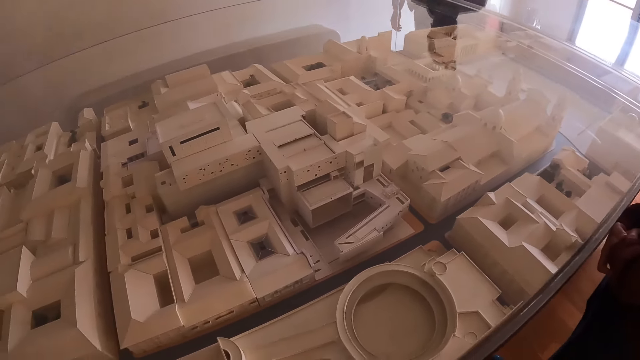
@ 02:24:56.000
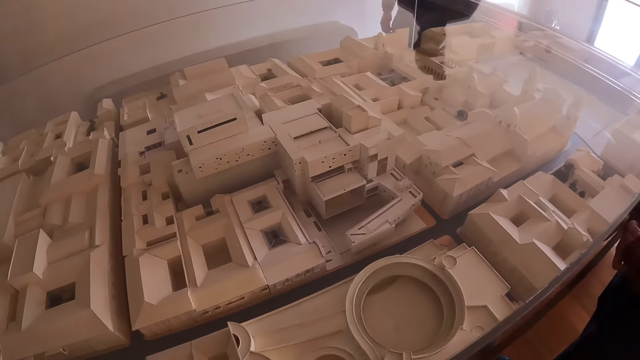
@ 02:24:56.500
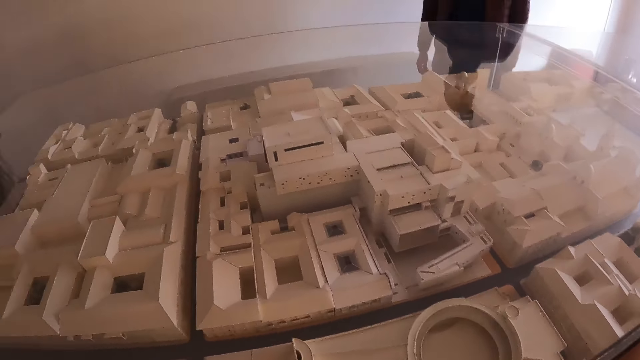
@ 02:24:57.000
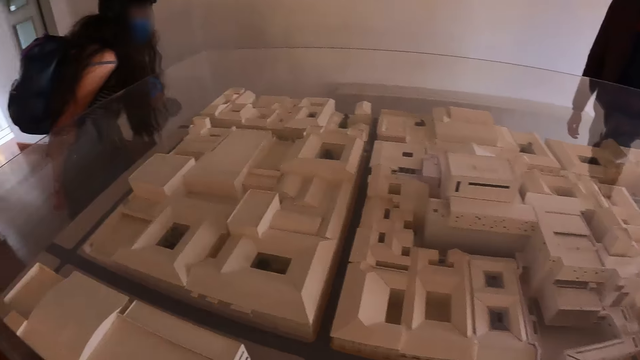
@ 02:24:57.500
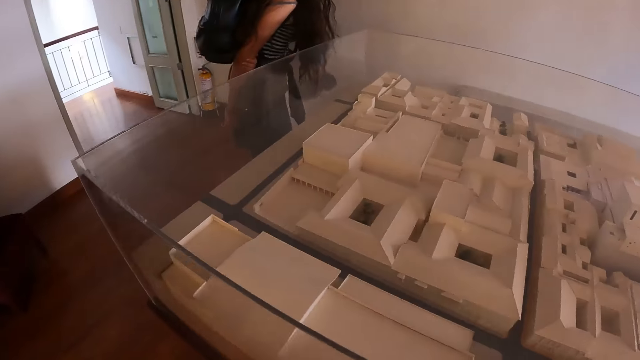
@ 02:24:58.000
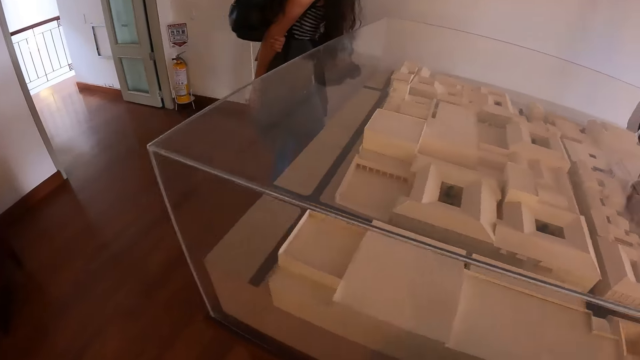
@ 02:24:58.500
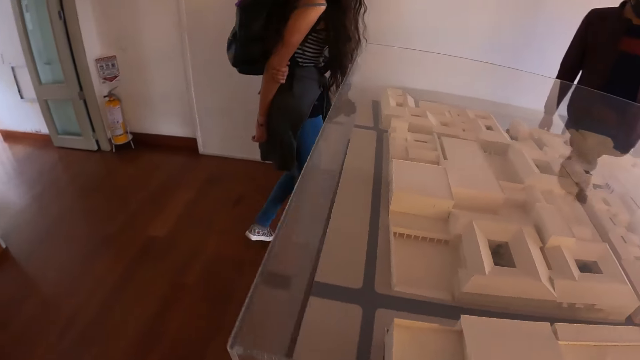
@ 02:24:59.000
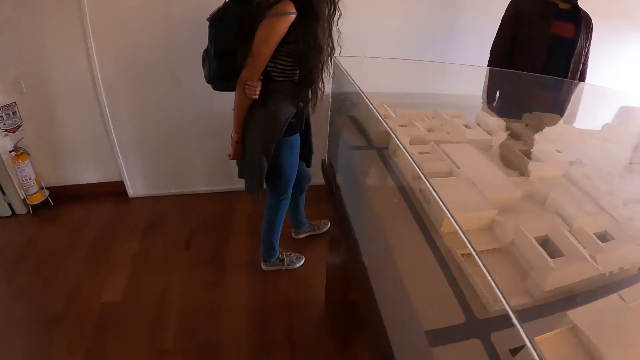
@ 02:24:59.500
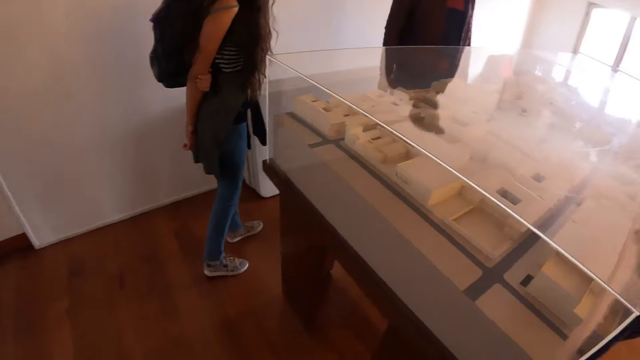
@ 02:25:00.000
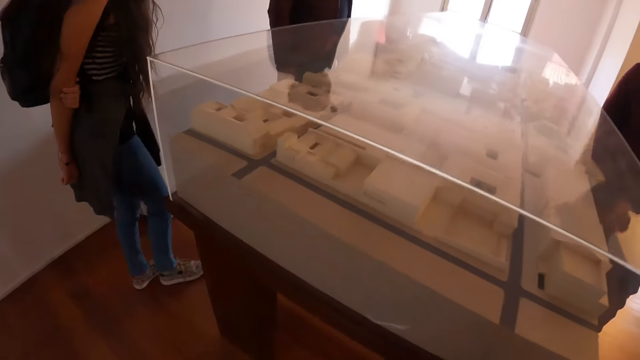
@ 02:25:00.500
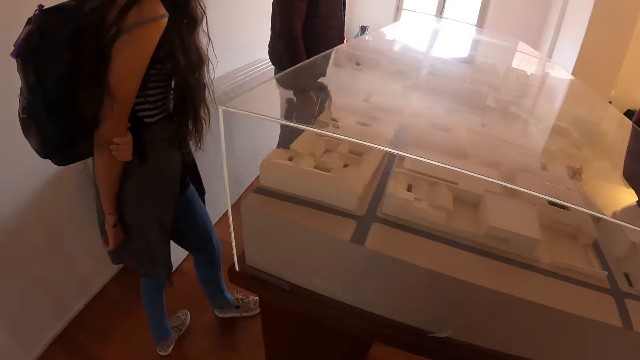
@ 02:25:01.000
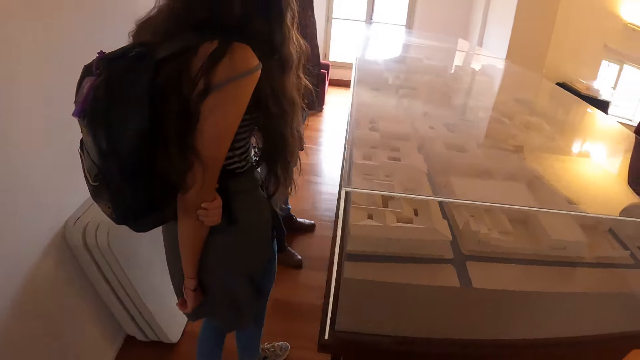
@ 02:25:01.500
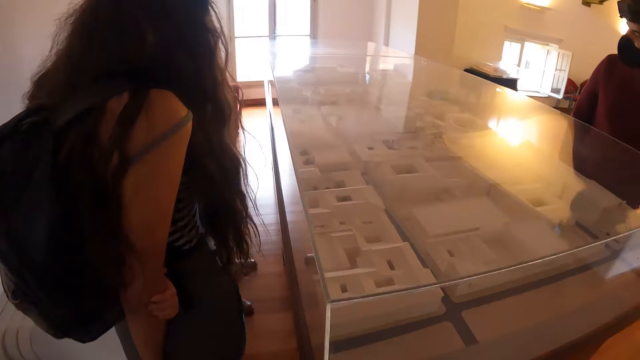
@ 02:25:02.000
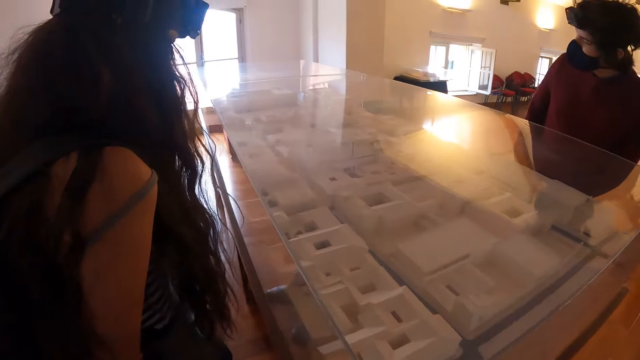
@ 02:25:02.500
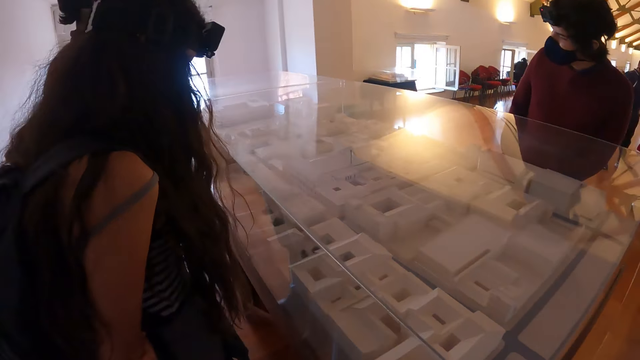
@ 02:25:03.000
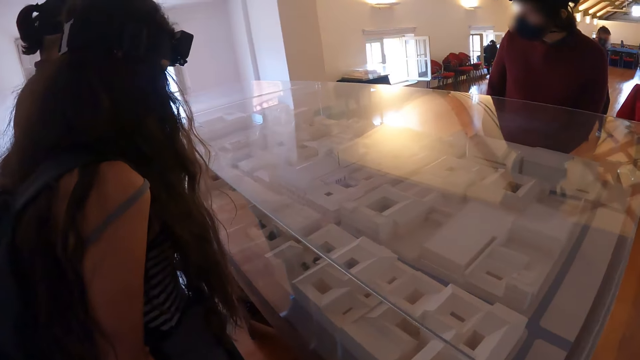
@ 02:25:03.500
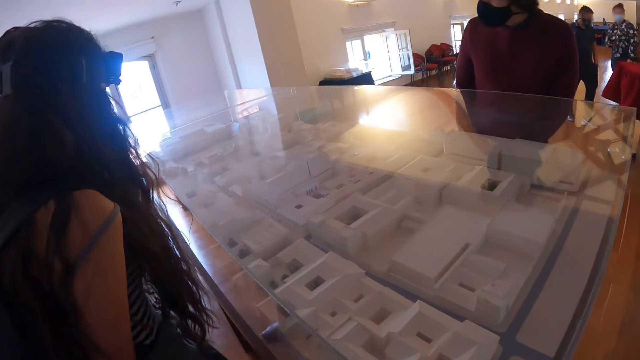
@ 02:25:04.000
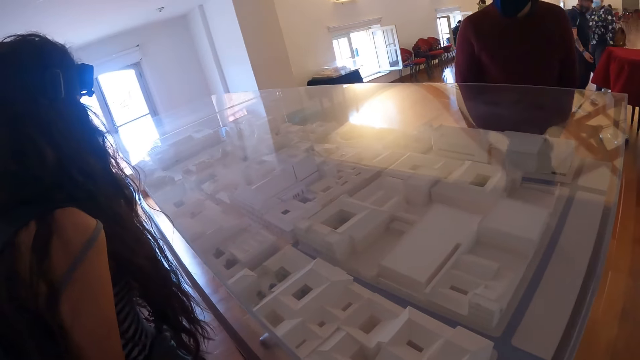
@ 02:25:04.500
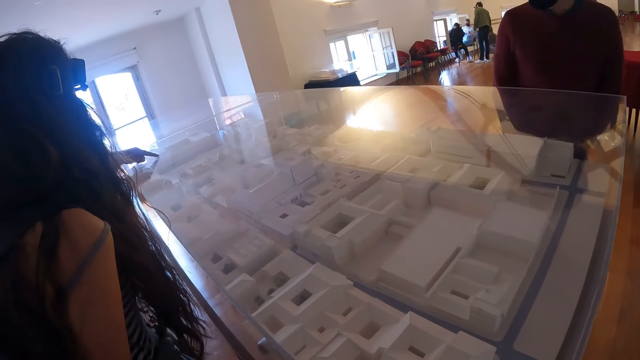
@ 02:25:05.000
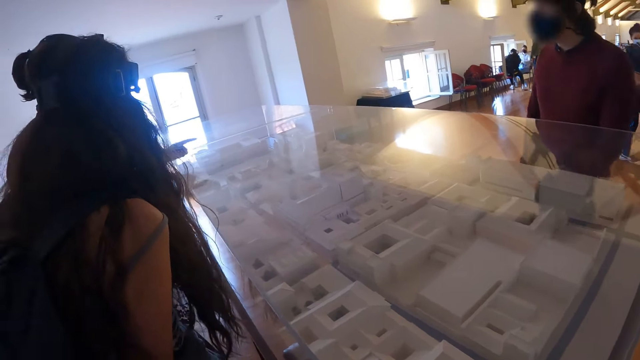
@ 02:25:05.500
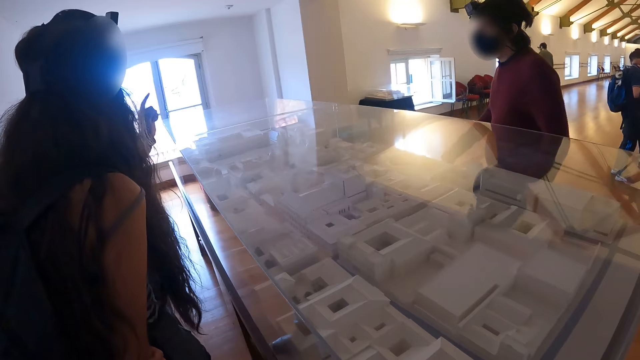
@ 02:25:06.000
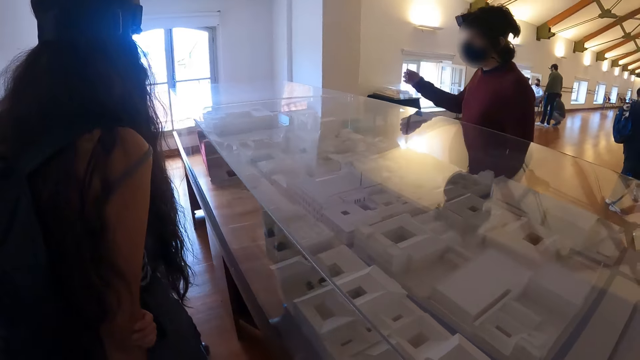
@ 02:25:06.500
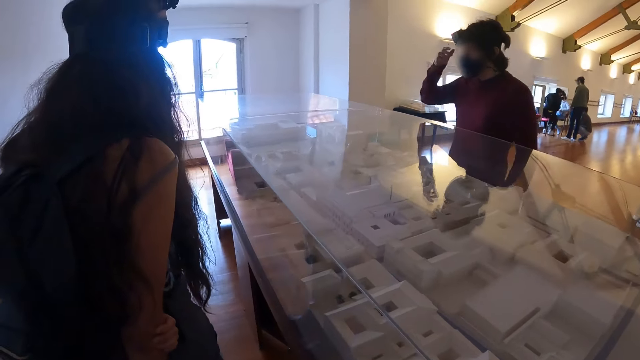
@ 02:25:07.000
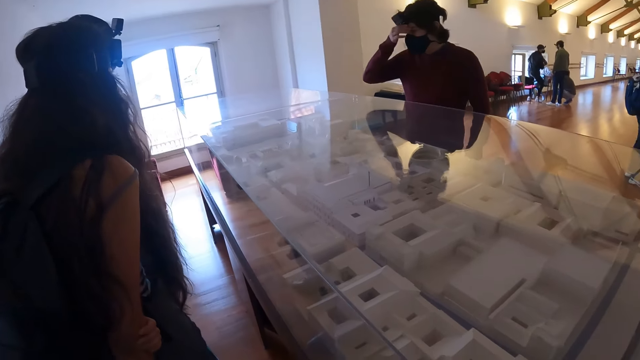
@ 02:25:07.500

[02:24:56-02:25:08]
The camera wearer moves around the table.

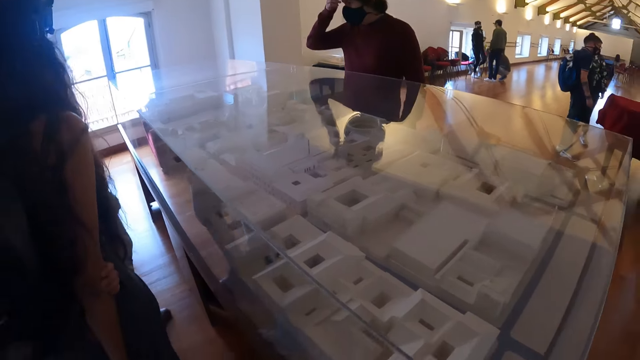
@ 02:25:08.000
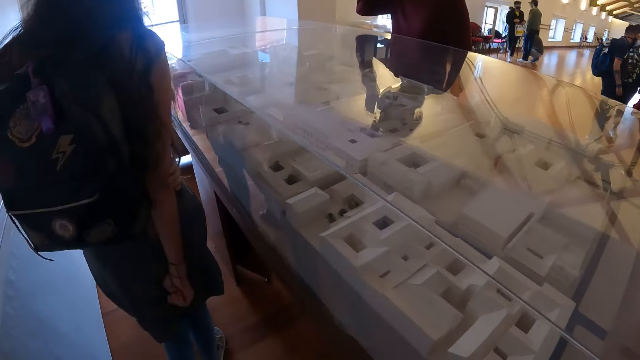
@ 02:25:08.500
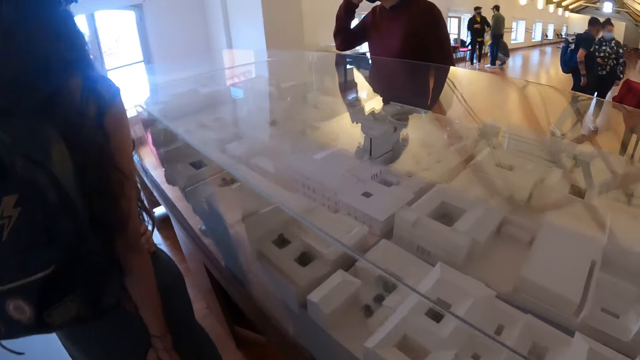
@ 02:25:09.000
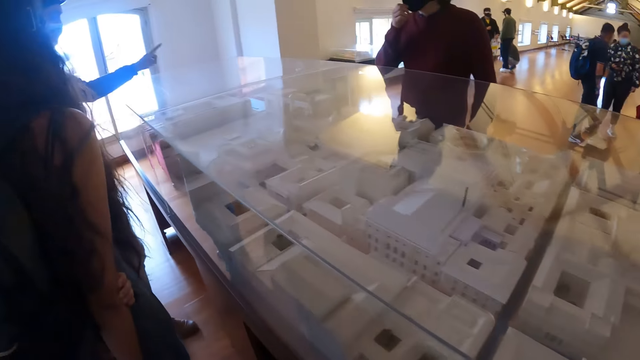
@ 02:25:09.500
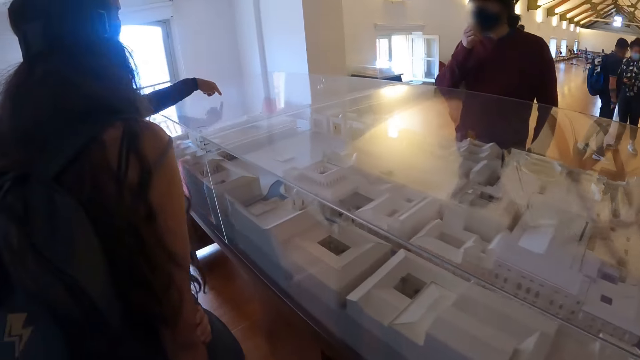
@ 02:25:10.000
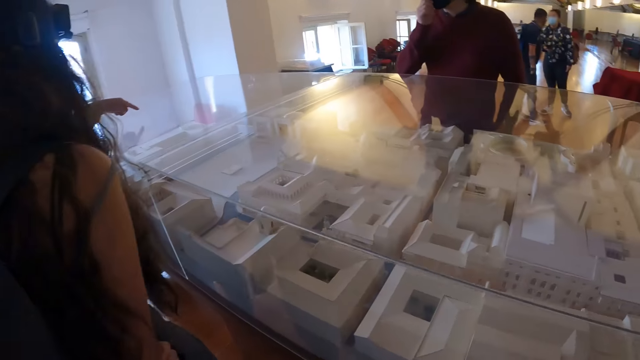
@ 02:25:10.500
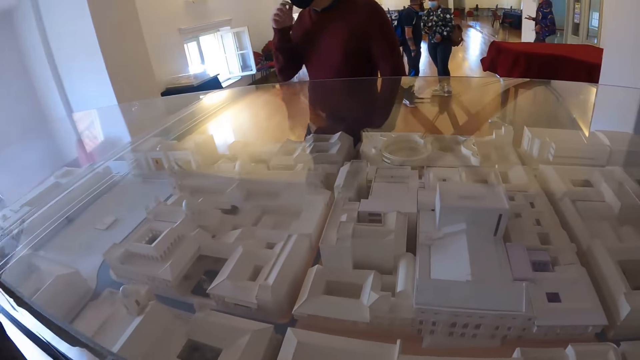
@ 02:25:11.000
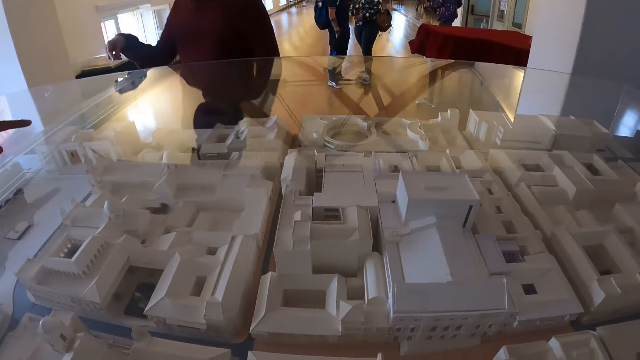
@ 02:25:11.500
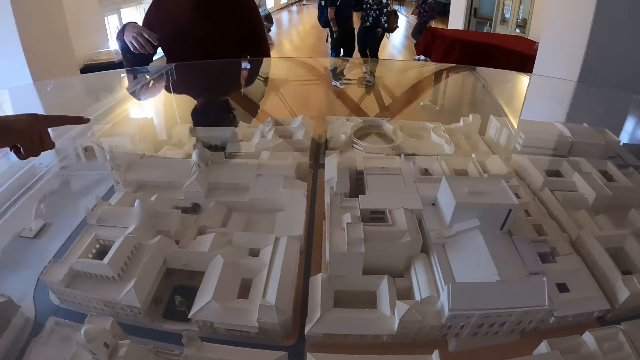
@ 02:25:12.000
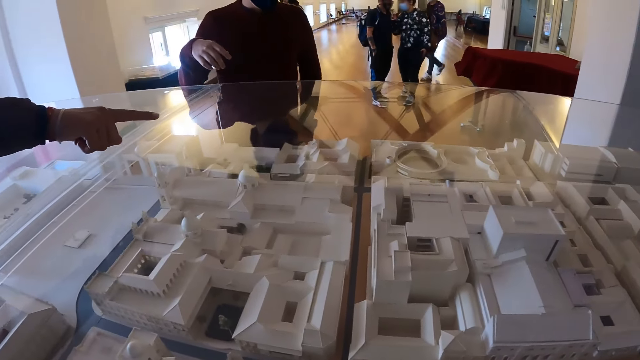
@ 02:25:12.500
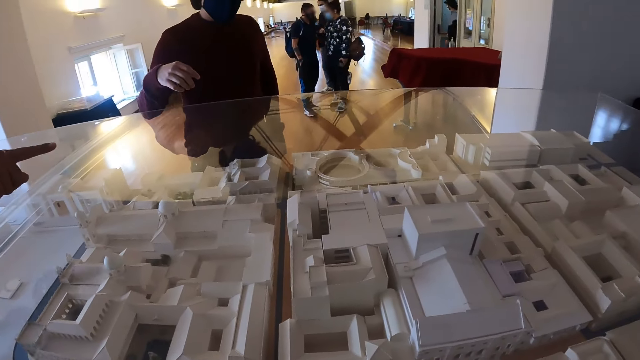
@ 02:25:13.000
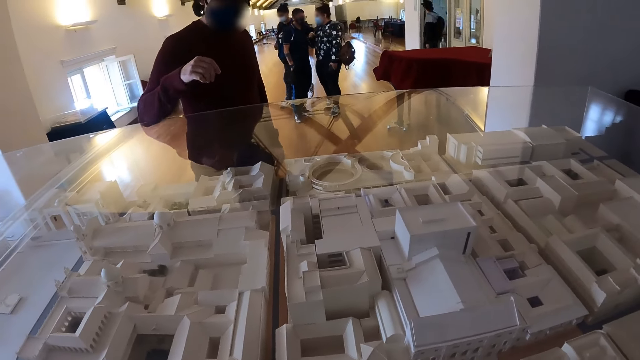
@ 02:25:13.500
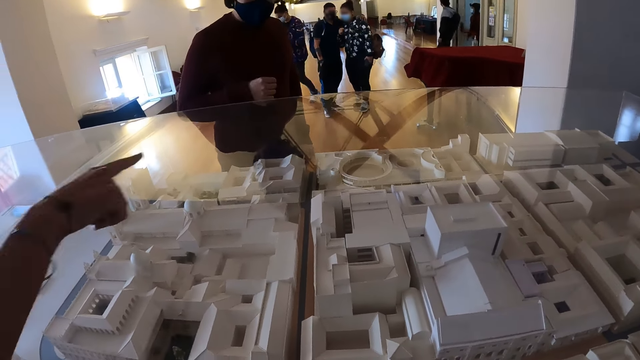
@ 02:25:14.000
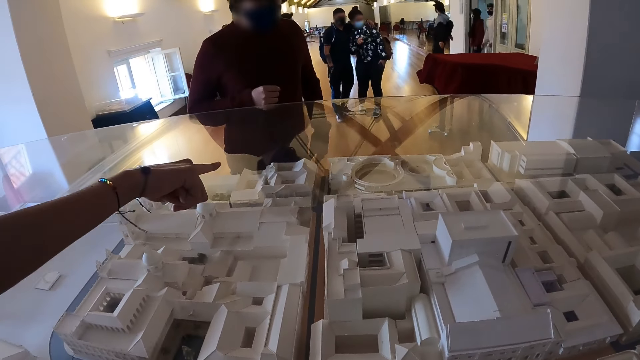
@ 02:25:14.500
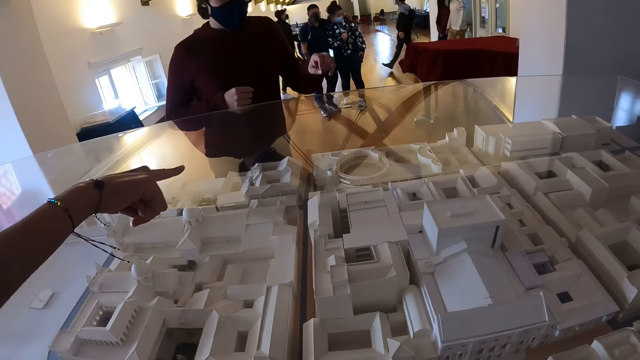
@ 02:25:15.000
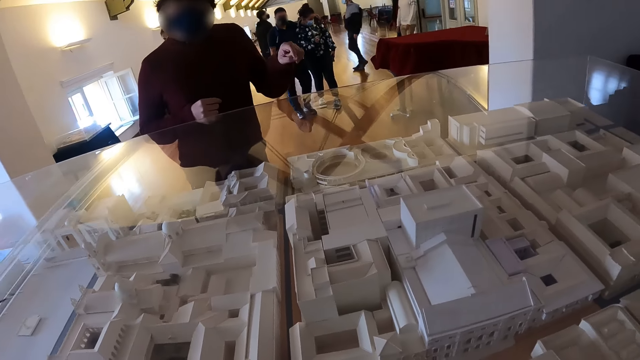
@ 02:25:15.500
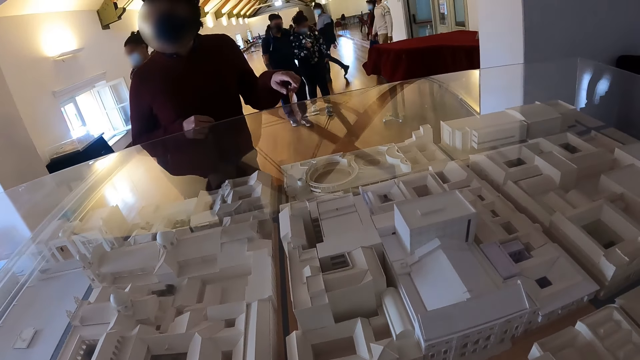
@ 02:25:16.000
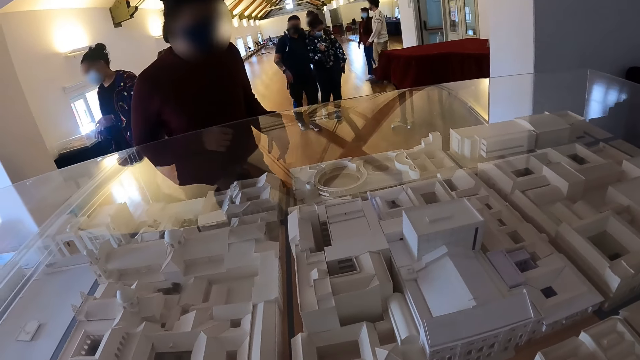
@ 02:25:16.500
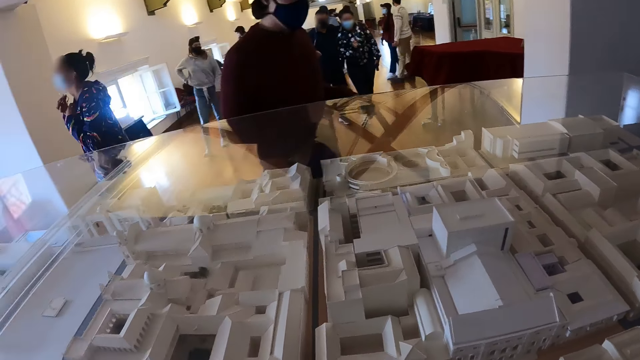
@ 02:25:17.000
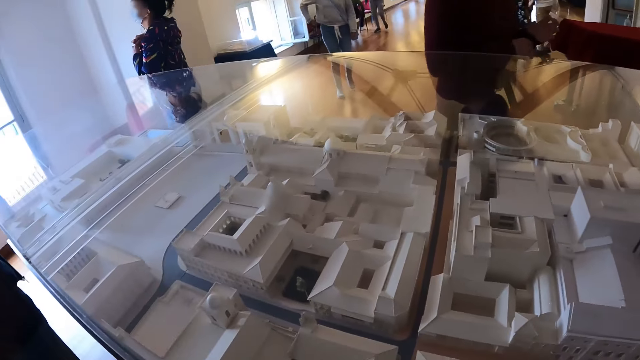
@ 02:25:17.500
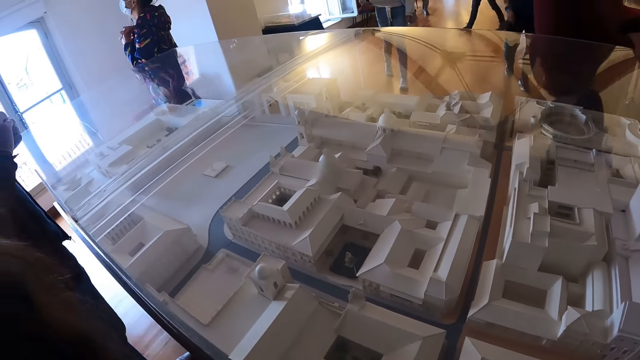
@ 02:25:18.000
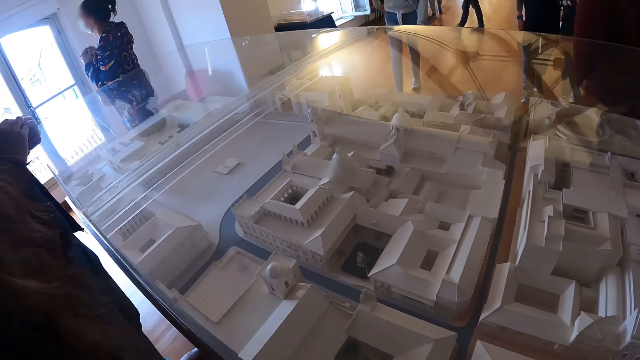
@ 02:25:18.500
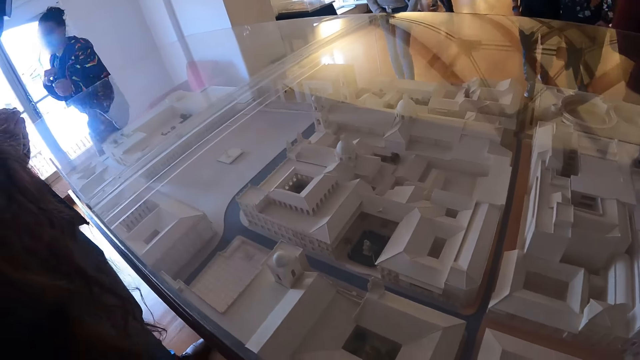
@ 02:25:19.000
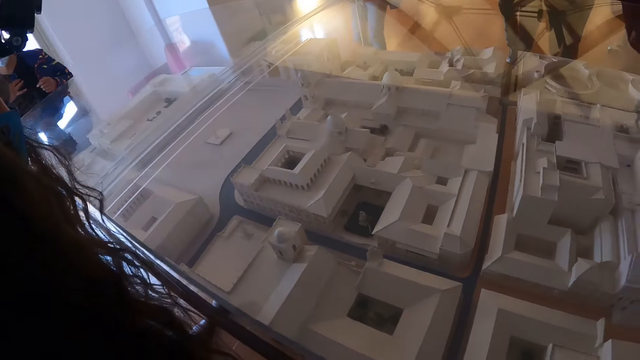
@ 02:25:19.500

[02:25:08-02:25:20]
The camera wearer looks closer at the cardboard buildings on the table.
